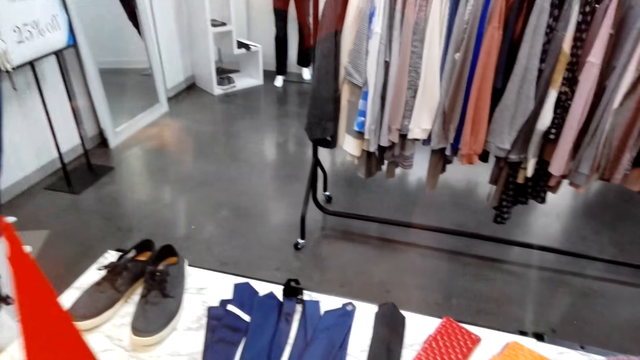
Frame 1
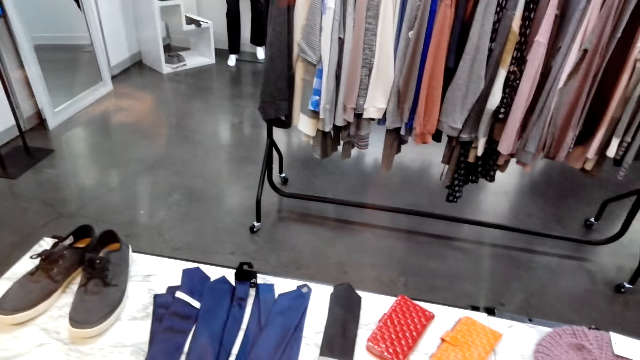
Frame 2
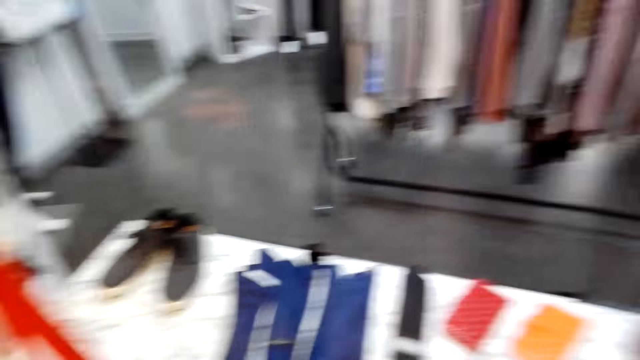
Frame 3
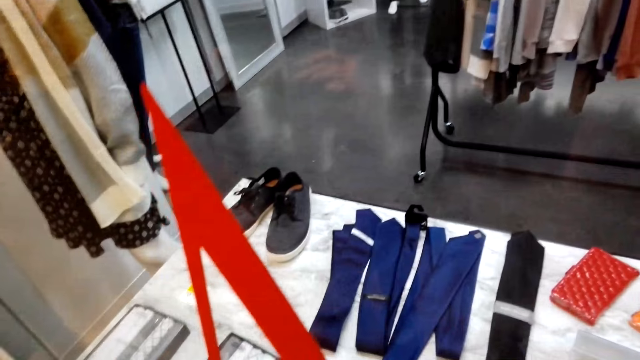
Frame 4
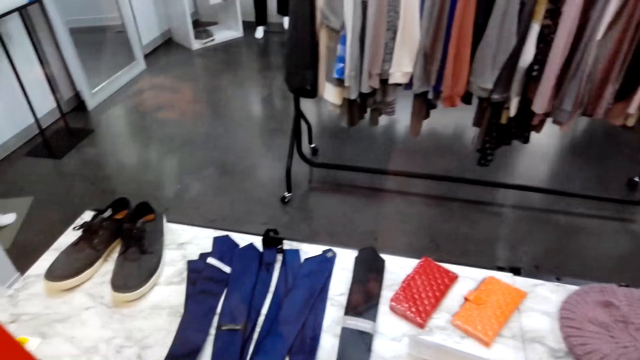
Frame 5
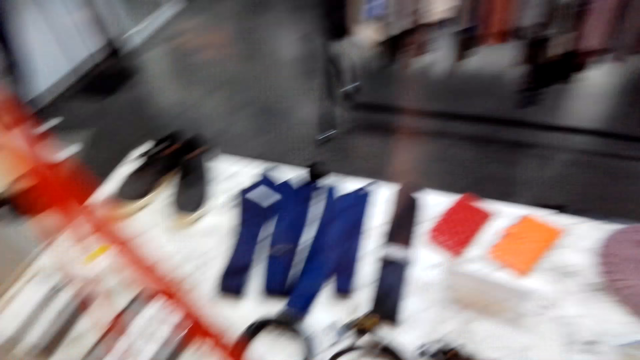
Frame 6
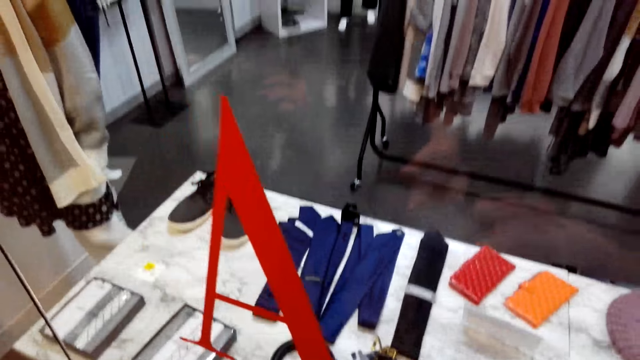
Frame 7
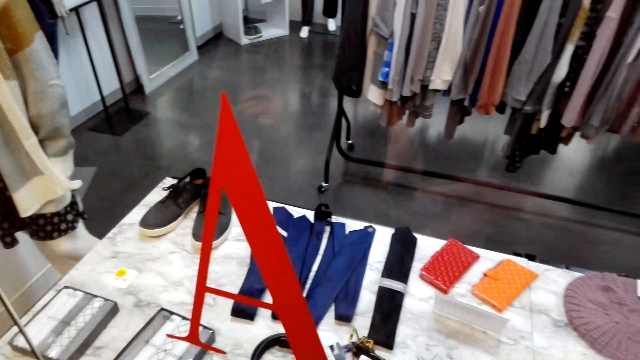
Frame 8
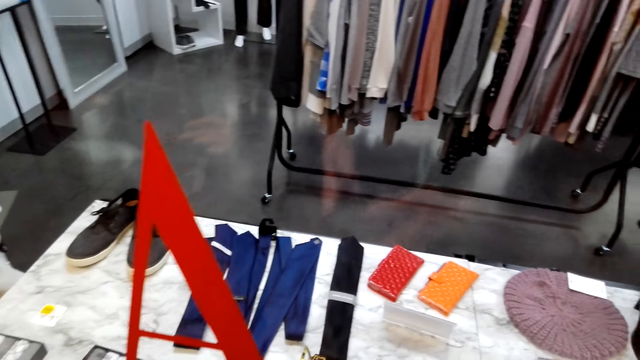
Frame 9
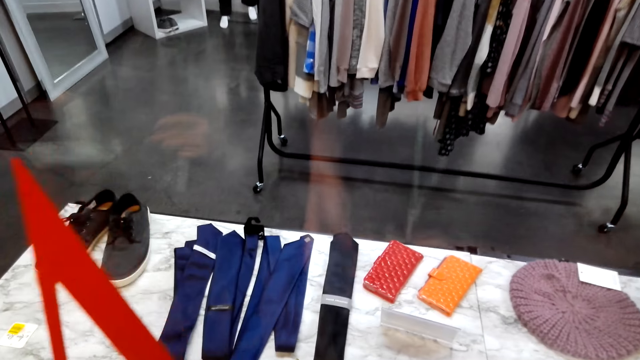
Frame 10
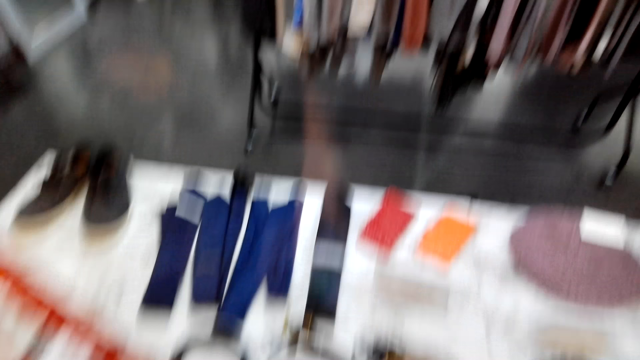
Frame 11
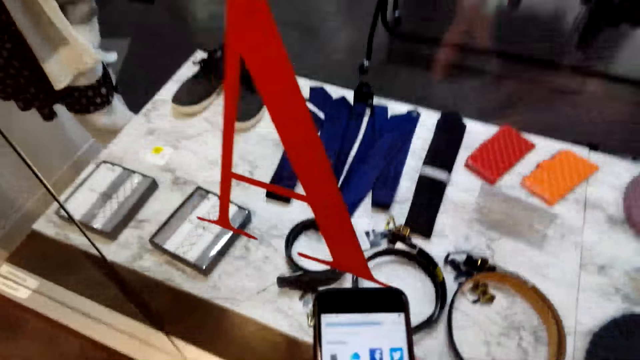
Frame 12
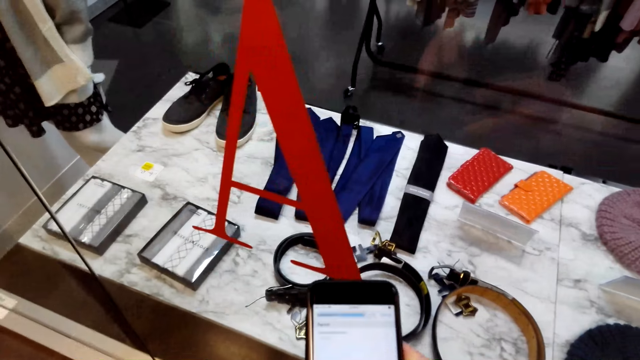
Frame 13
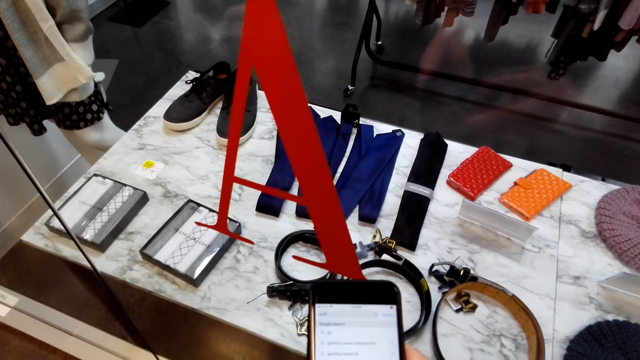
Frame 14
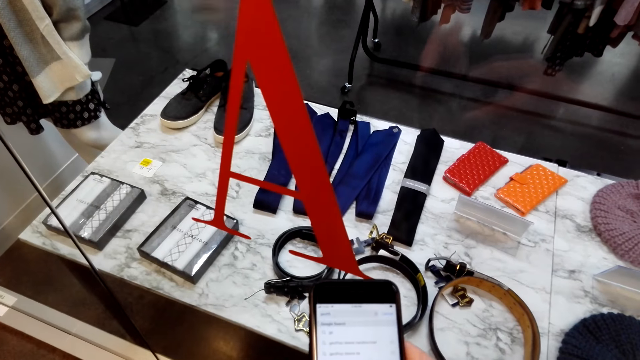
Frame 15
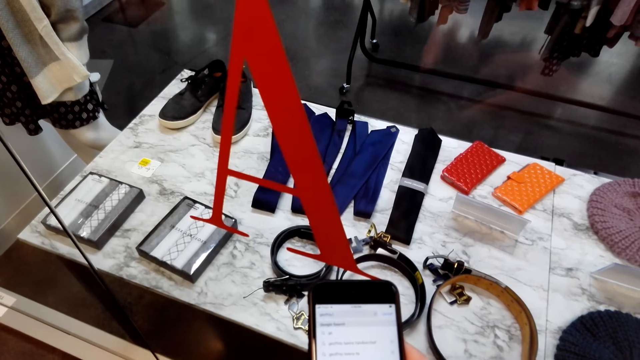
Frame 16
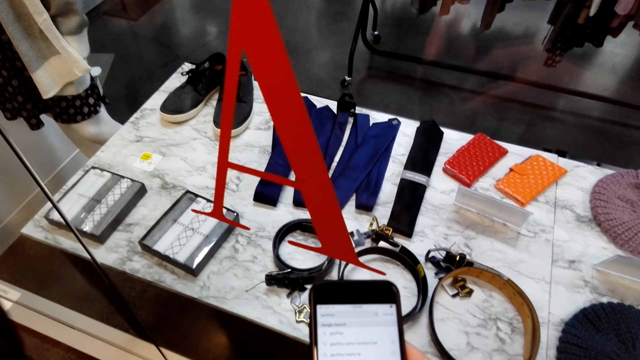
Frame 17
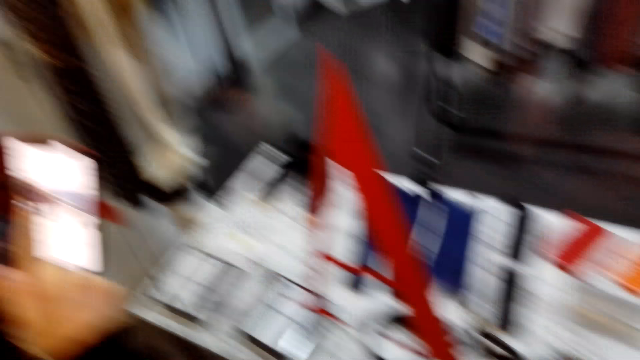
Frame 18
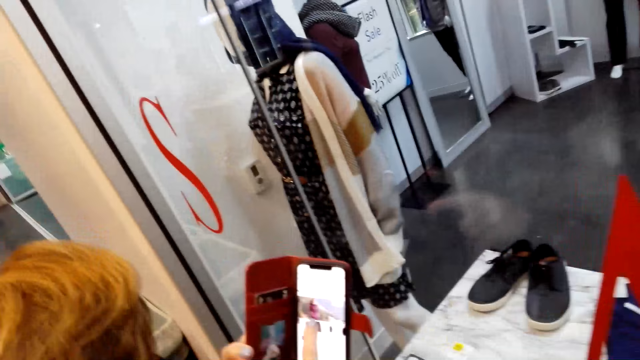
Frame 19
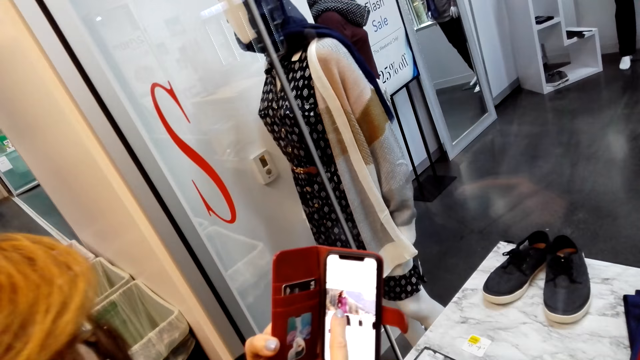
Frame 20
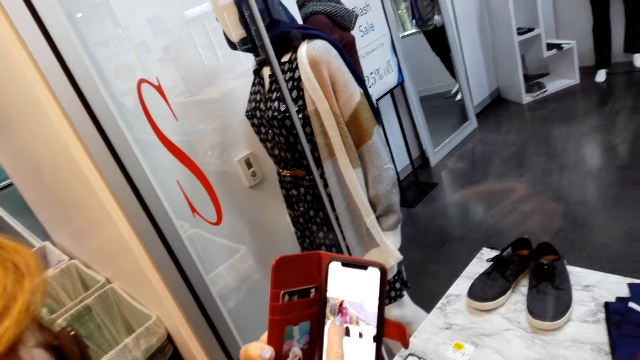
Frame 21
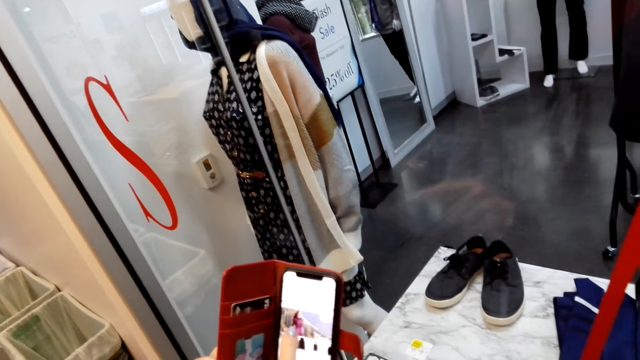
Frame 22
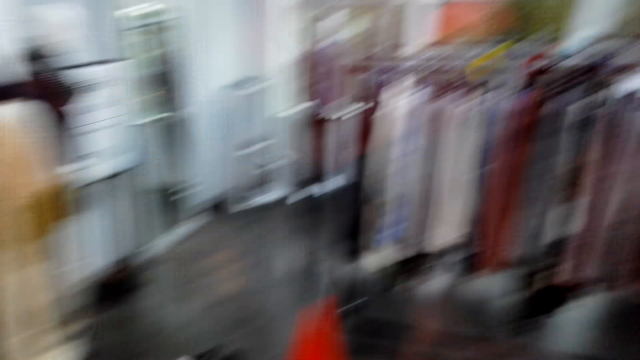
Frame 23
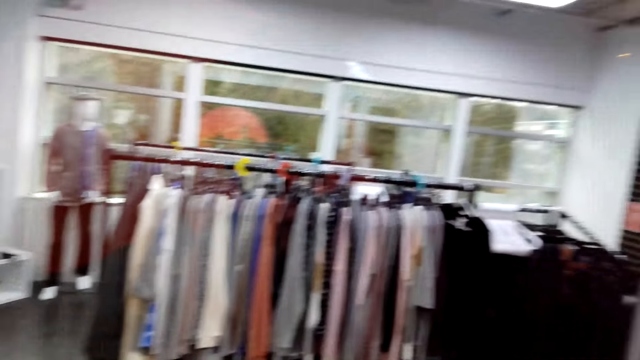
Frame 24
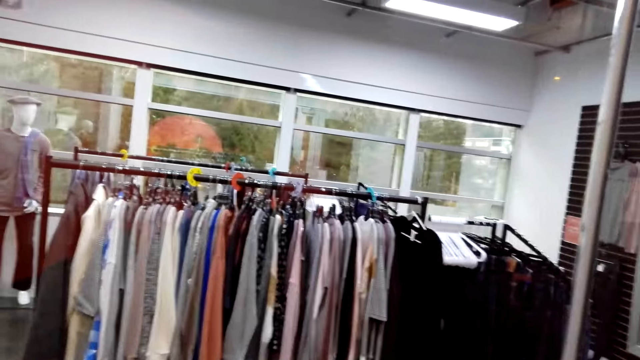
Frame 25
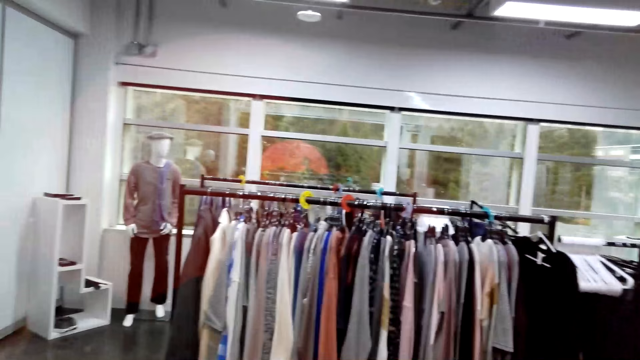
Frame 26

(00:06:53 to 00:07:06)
The camera wearer scrolls on the phone. A woman converses with the camera wearer. The camera wearer looks at the woman's phone. They converse with the woman.

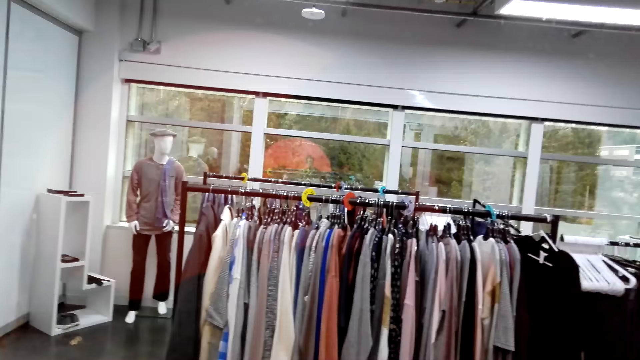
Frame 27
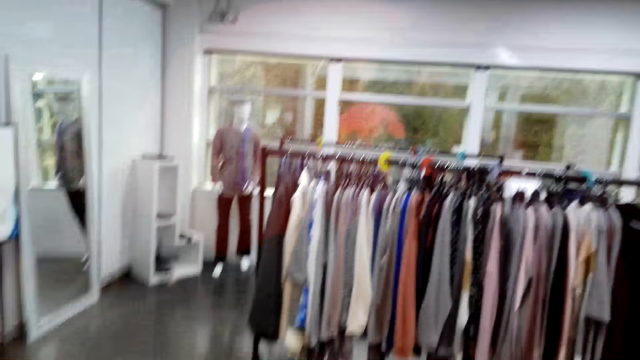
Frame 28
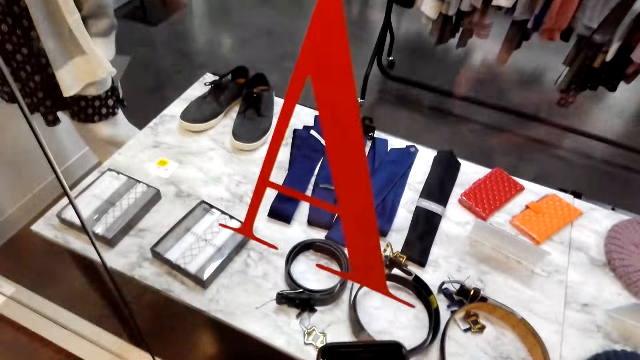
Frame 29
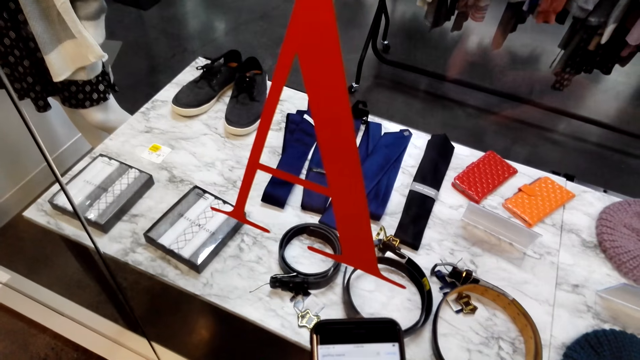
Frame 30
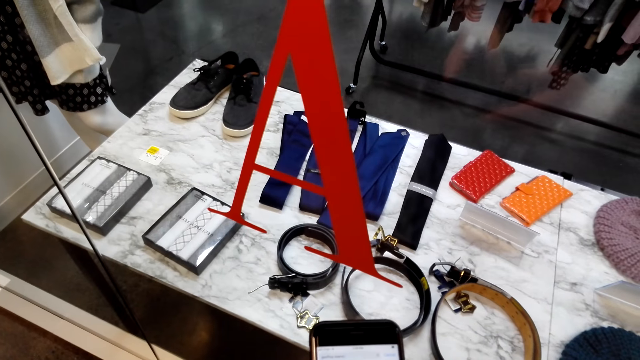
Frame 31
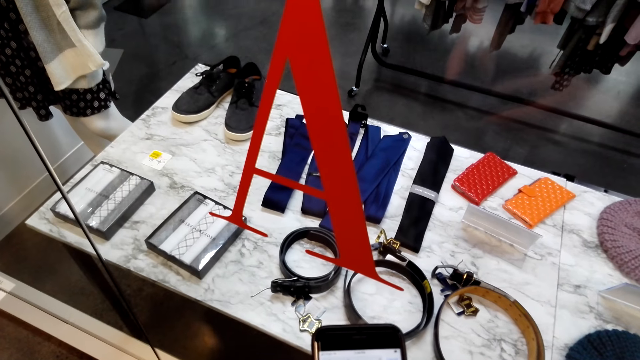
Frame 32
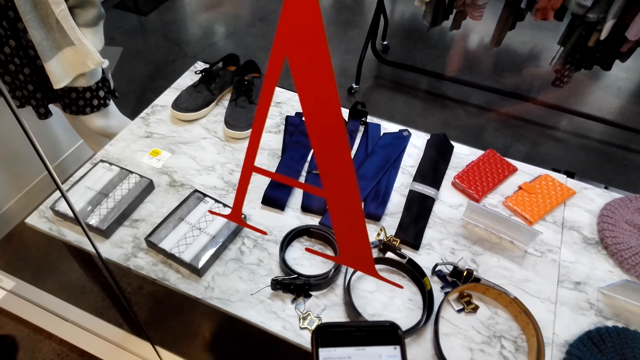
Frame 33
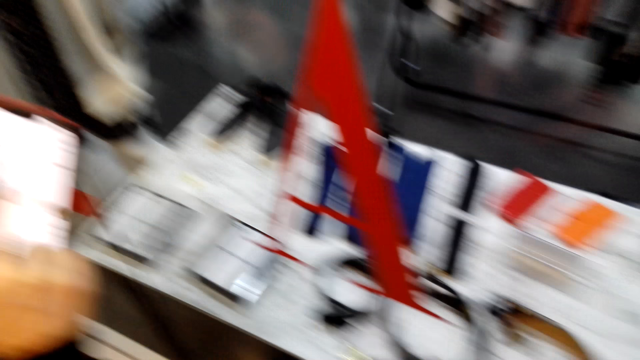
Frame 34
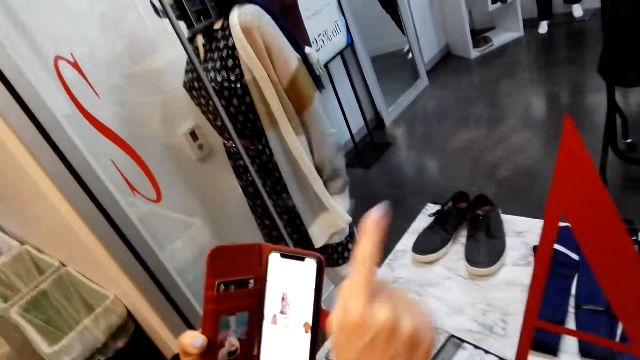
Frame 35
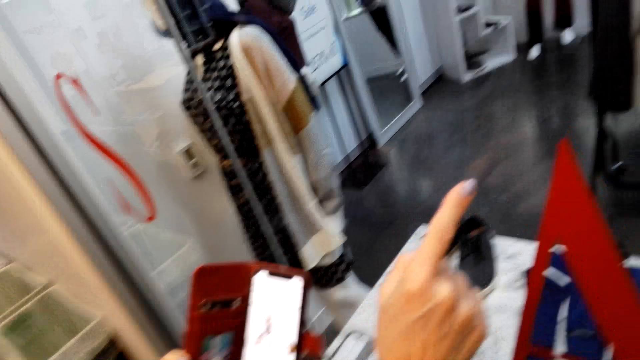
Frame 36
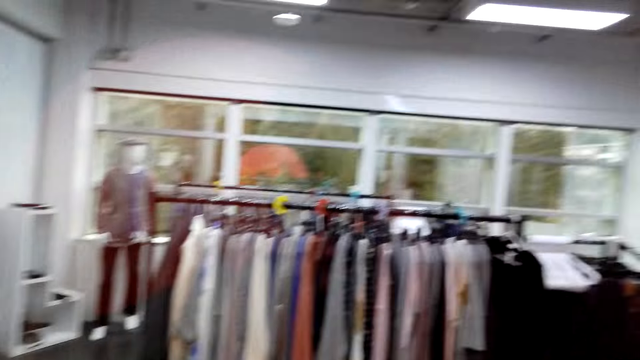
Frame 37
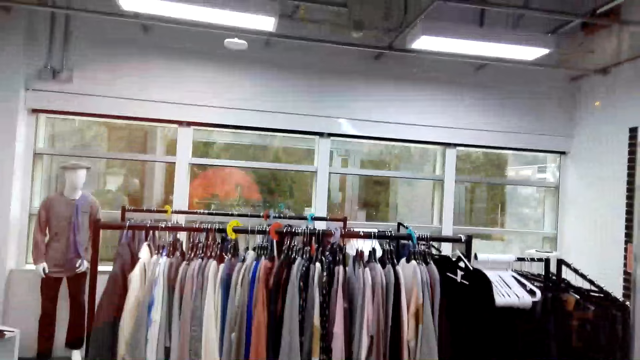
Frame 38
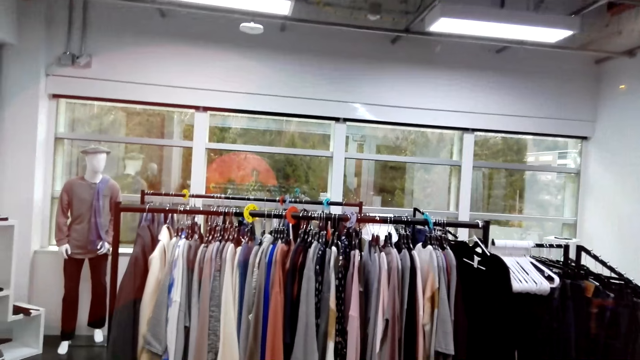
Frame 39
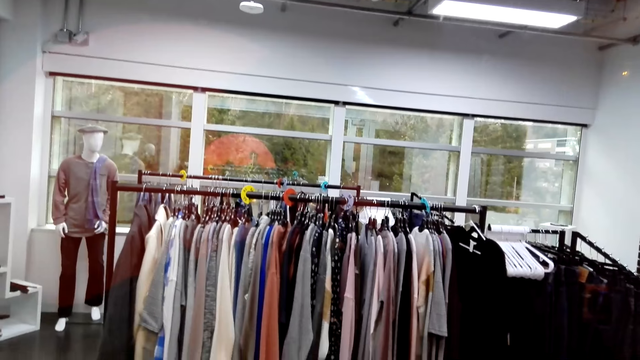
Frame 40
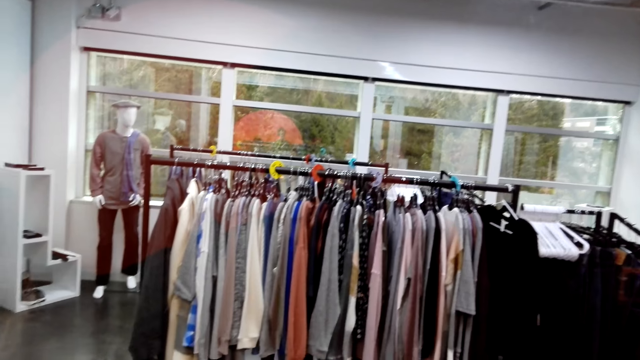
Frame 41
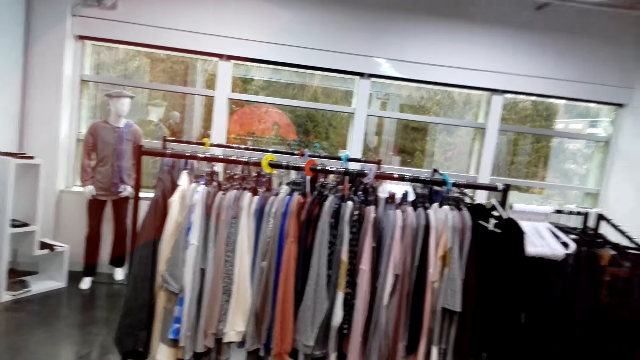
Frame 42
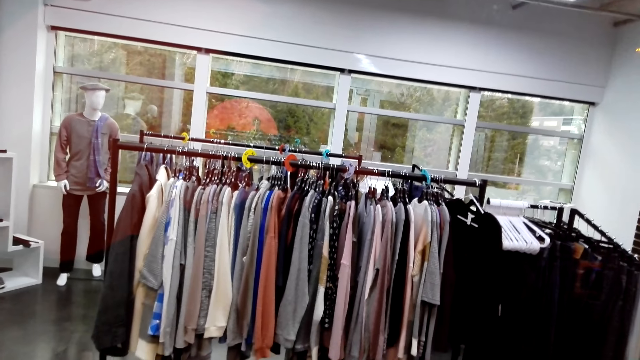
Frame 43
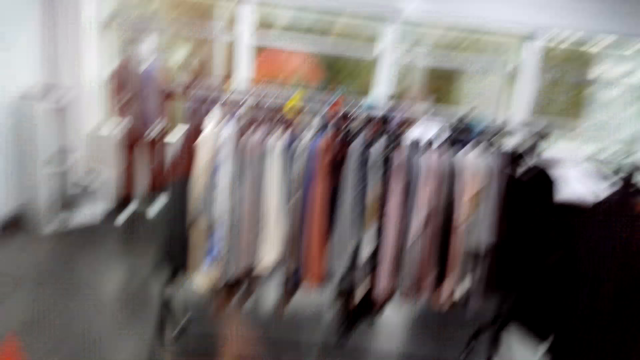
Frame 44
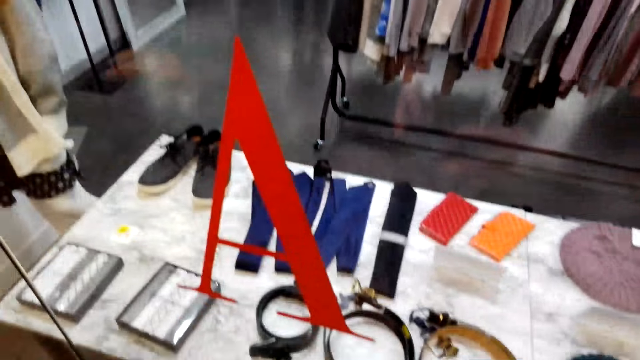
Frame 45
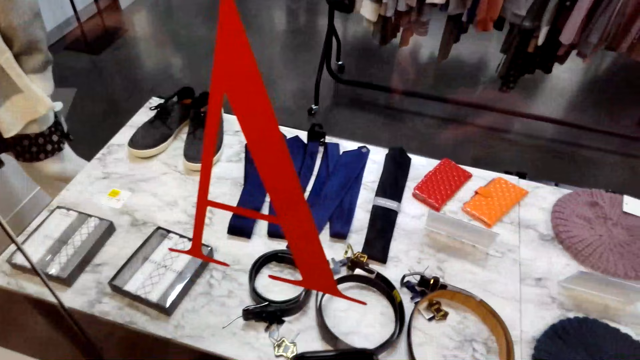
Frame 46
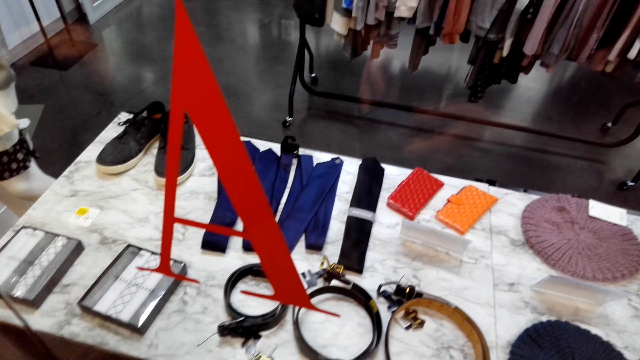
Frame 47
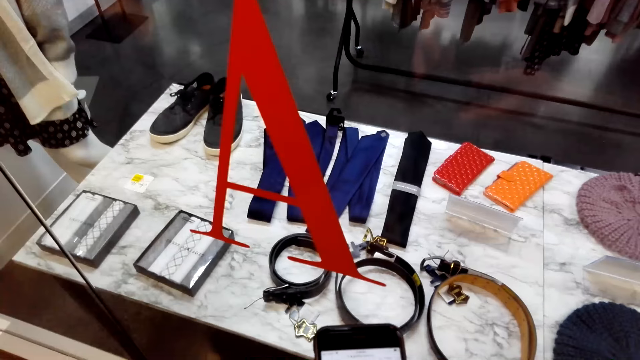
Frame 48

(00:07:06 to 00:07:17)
A woman converses with the camera wearer. The woman points through the display mirror. The camera wearer converses with the woman. The woman converses with the camera wearer. The camera wearer converses with the woman.
